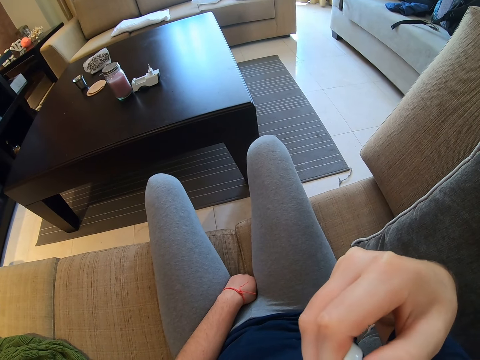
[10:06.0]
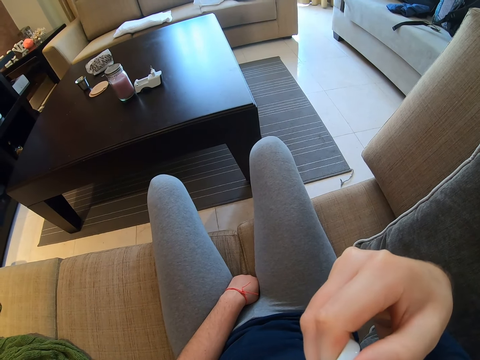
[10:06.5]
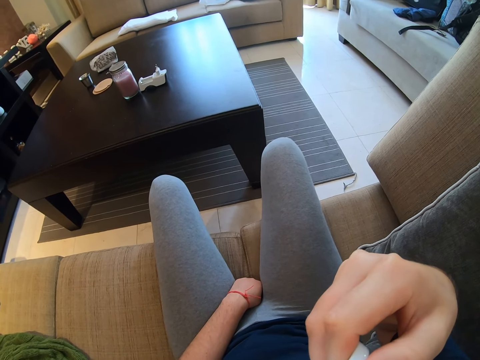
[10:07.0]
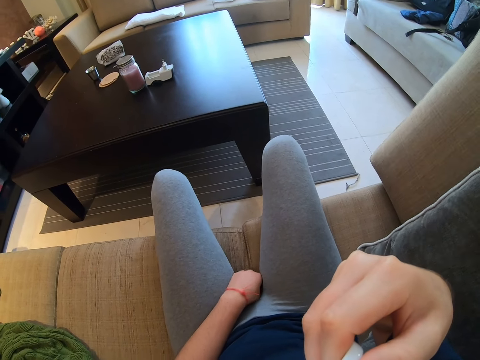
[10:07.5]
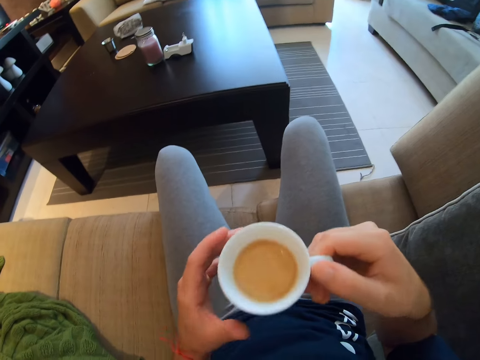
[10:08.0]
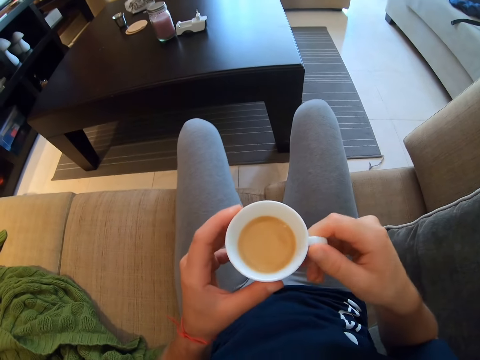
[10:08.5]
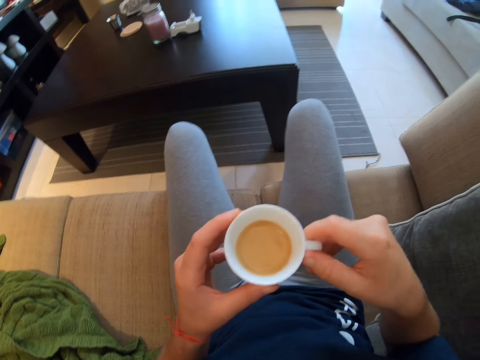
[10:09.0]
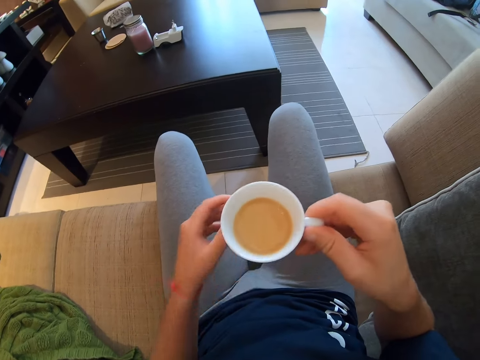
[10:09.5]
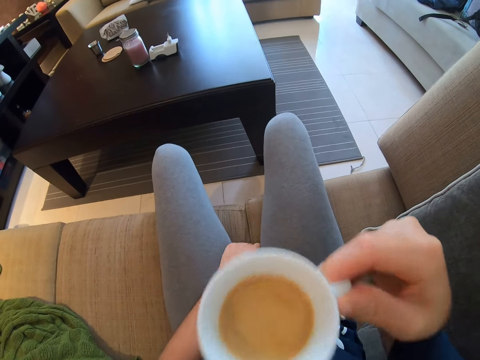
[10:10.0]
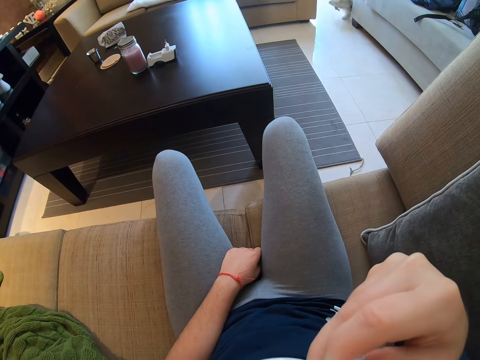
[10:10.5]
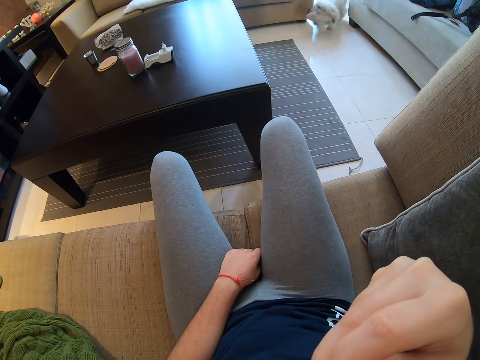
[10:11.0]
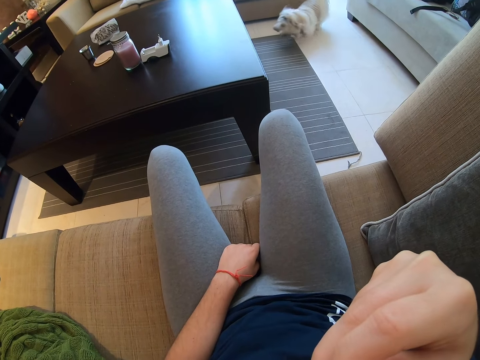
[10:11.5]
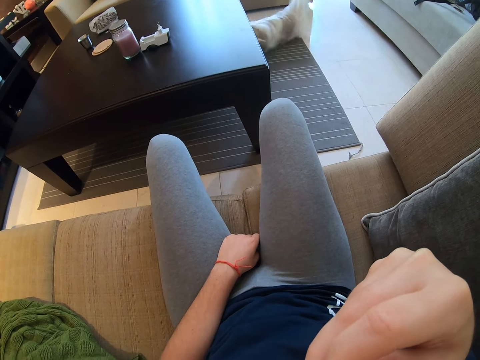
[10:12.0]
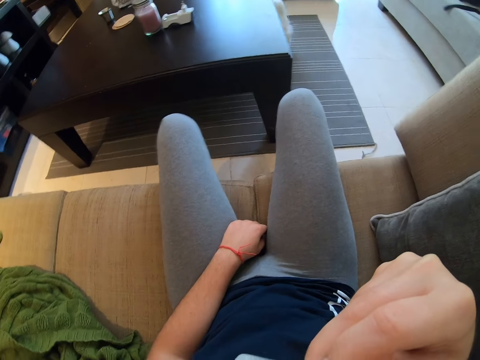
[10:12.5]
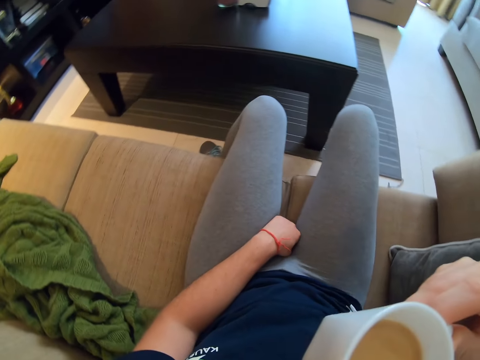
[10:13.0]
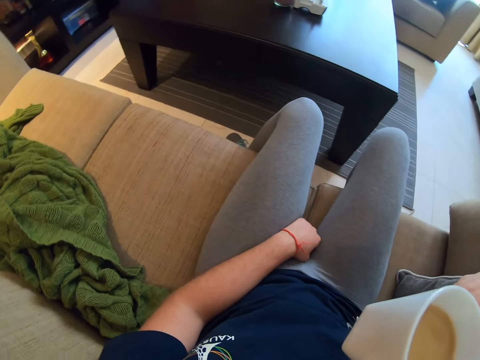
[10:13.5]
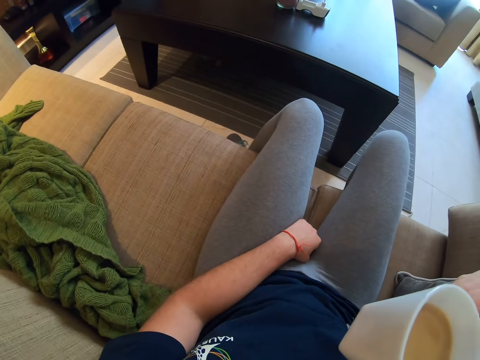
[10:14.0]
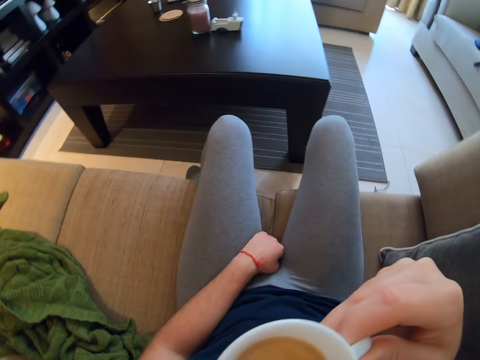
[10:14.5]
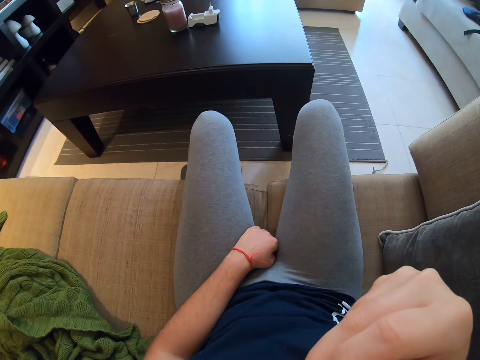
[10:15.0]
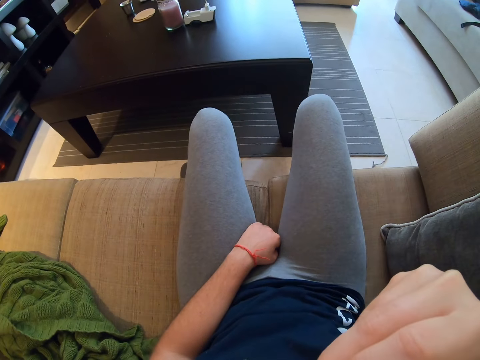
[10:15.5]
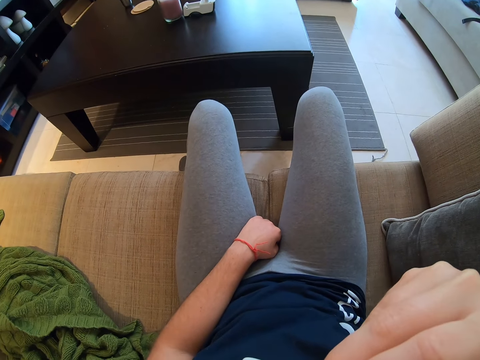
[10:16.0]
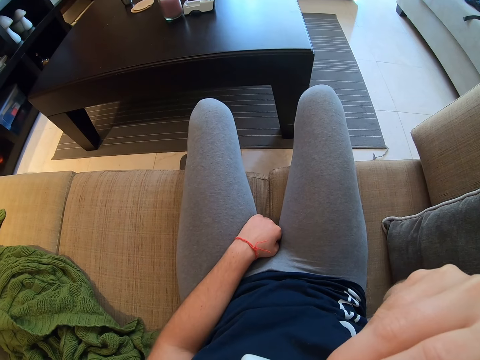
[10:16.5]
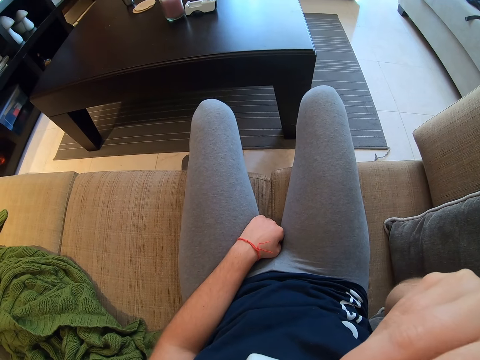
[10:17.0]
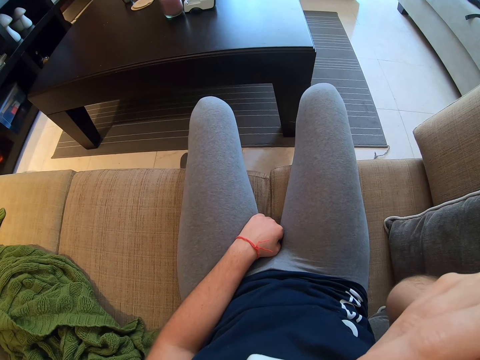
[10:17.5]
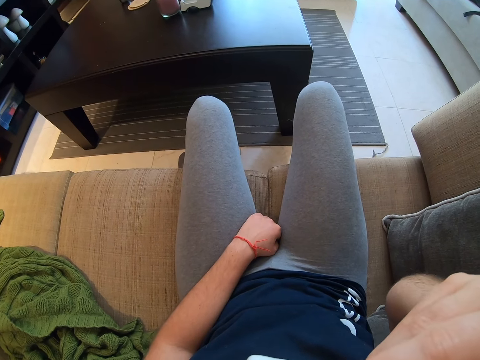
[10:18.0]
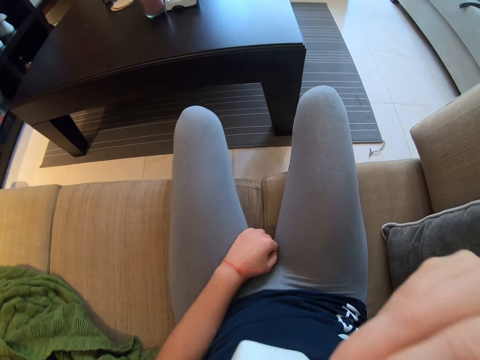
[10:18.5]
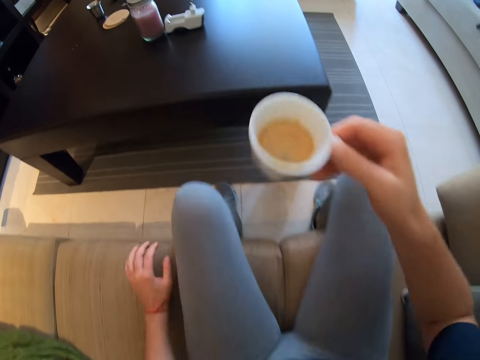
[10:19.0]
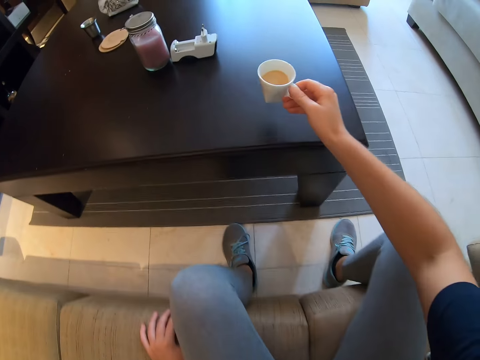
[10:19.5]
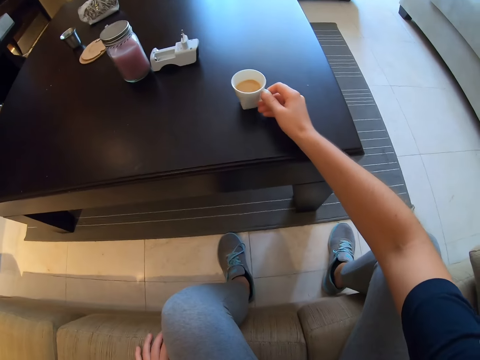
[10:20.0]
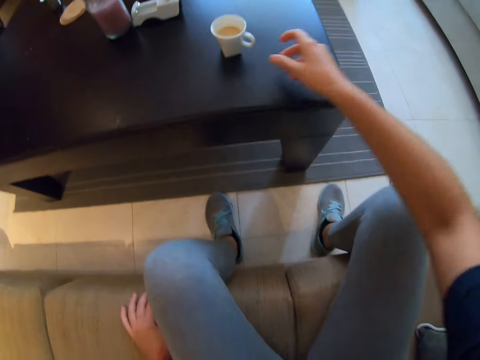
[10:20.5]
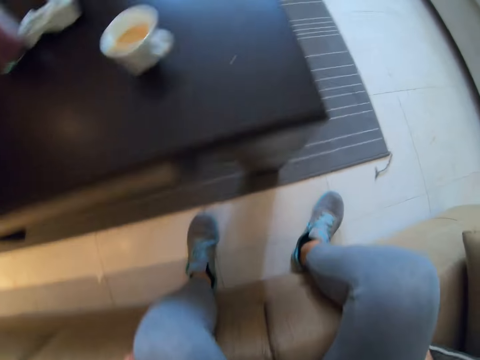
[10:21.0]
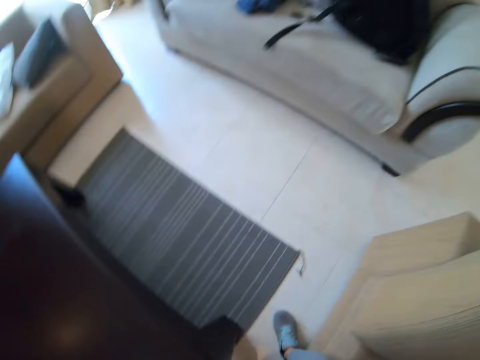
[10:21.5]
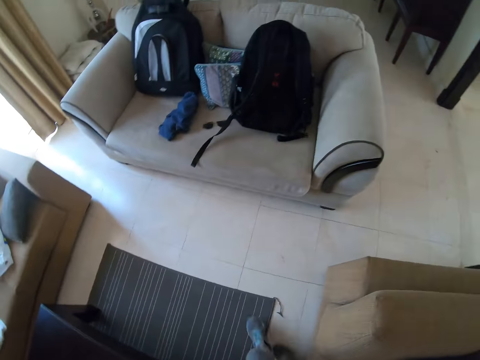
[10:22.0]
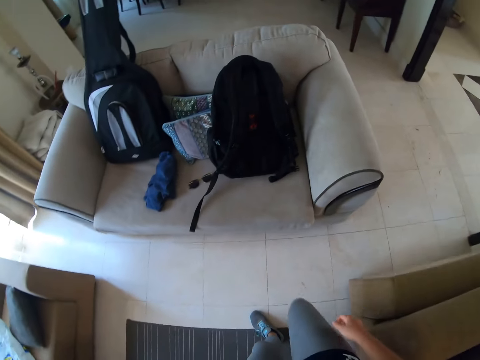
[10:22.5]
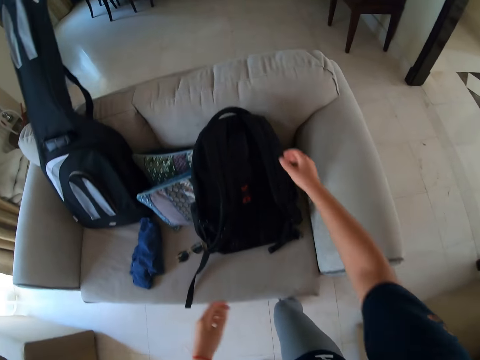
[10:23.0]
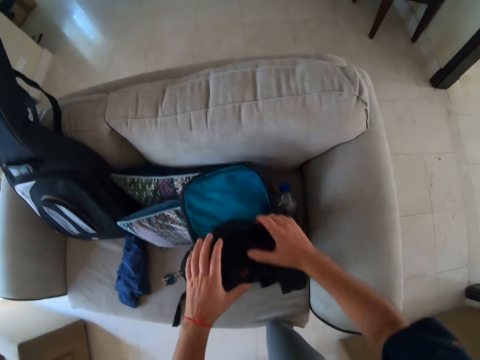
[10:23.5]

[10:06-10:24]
The camera wearer puts the cup of coffee on the table. They walk around the house. They stand. They search from a bag.

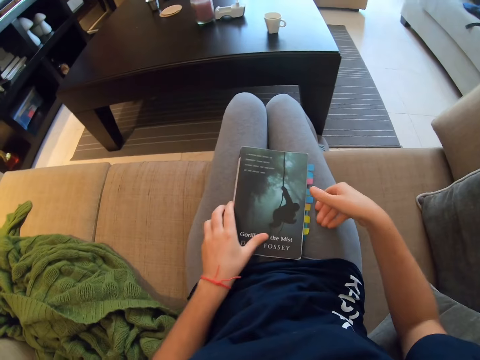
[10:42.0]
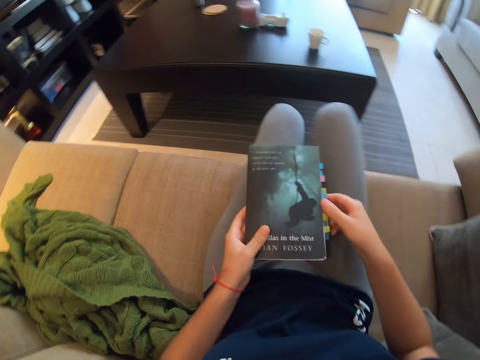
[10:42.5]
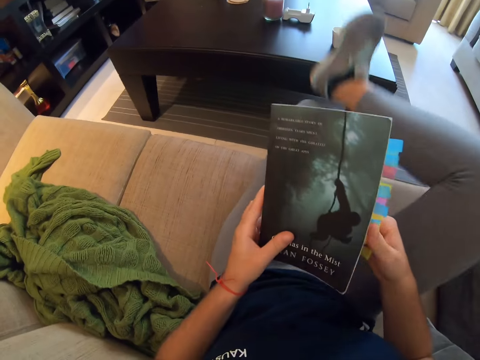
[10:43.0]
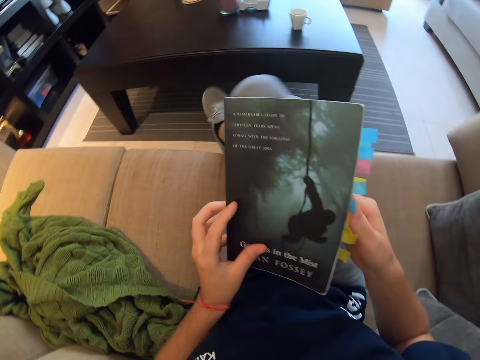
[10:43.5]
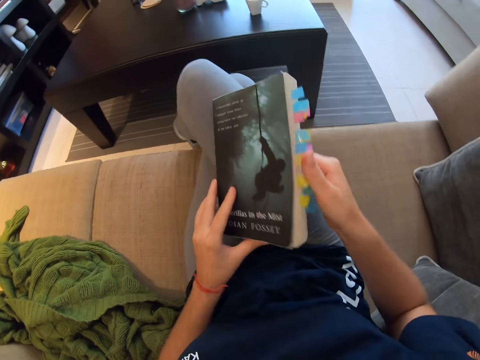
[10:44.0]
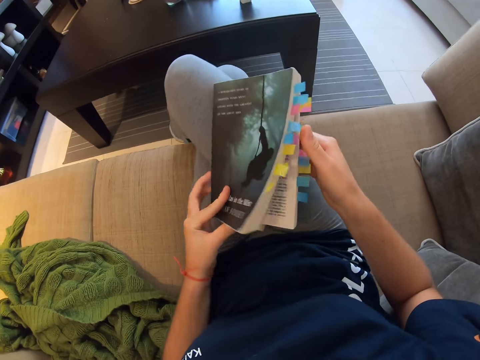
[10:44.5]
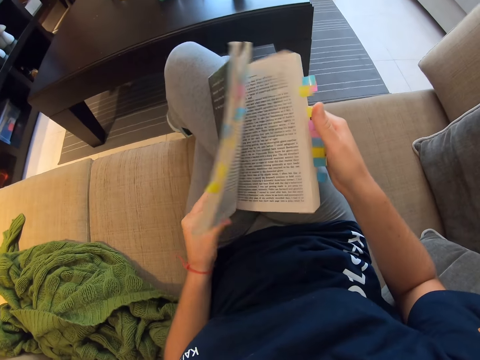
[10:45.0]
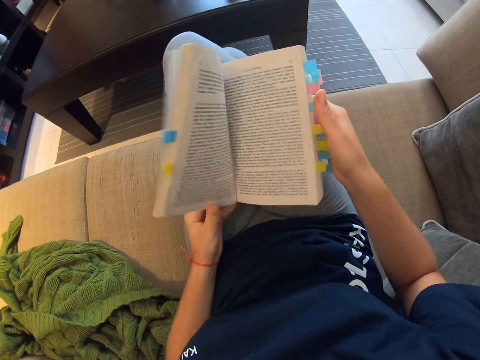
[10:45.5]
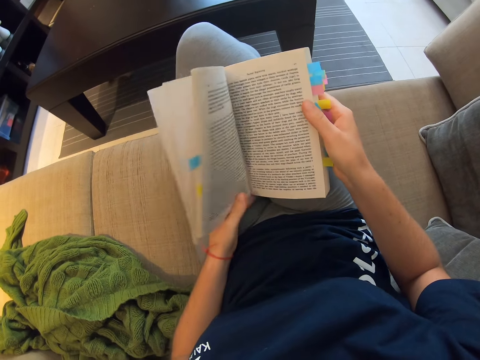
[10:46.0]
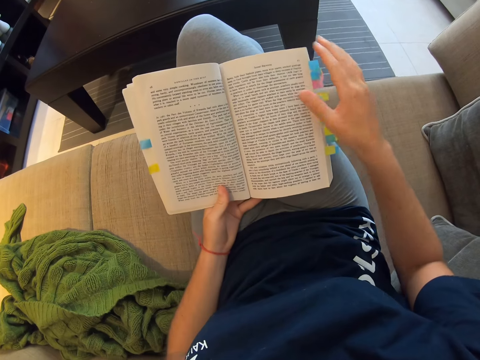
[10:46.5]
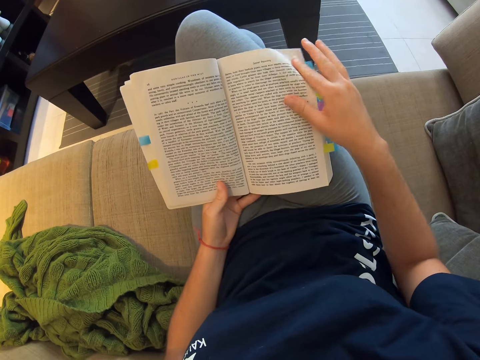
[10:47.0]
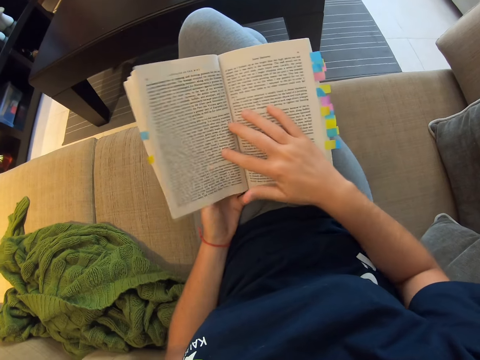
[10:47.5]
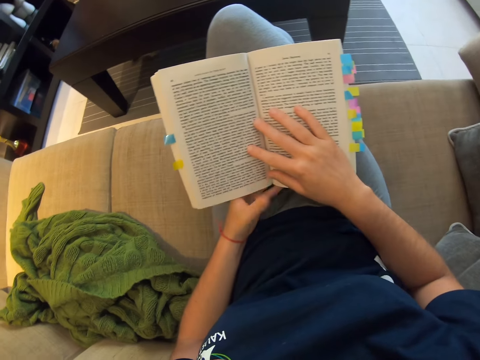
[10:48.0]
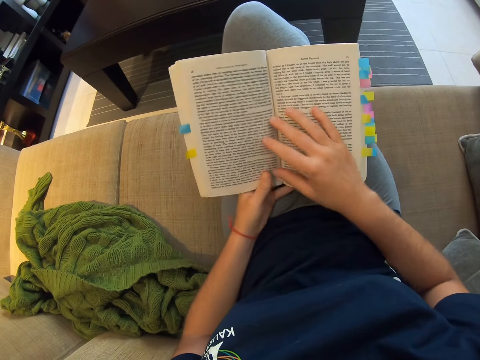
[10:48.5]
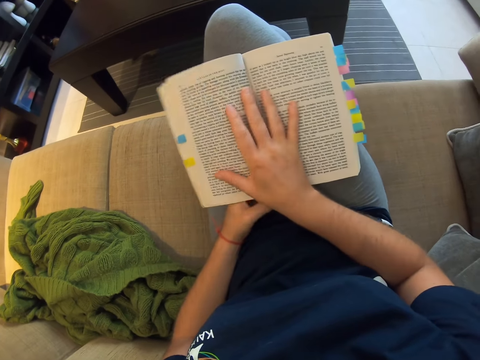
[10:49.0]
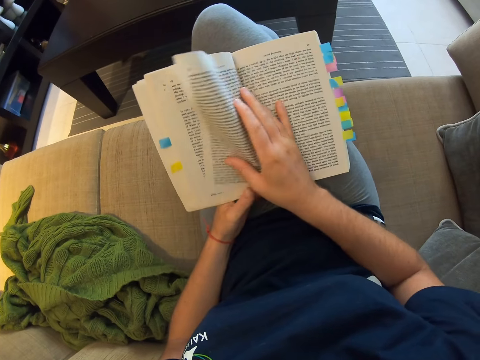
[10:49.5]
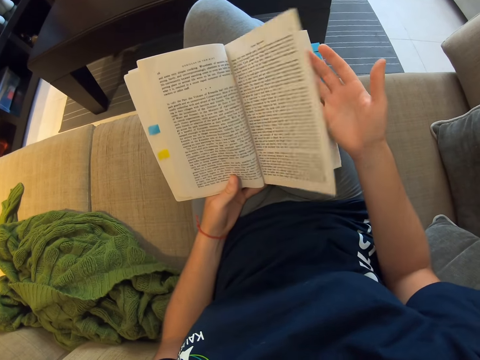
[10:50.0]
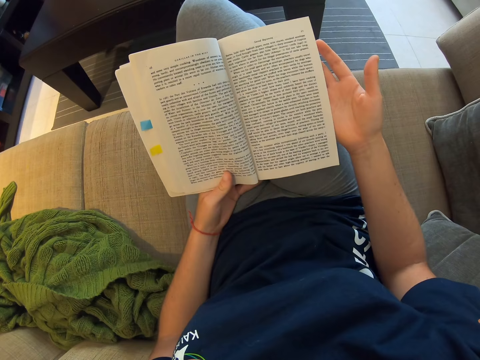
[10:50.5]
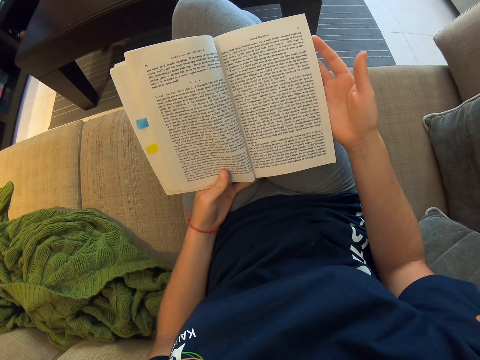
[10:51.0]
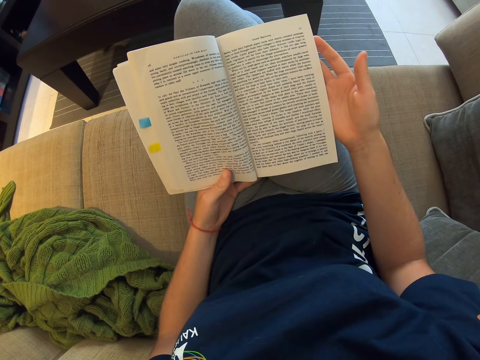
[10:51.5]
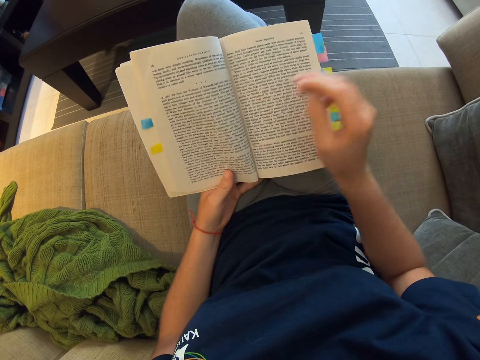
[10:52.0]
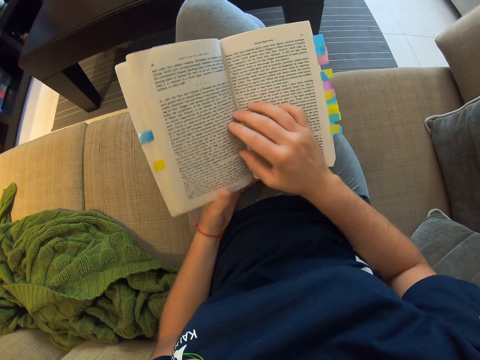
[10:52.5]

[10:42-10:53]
The camera wearer puts her legs across. She opens a book. She flips some pages. She turns a page.
